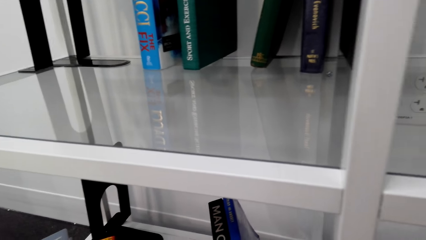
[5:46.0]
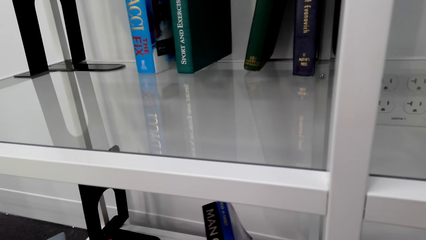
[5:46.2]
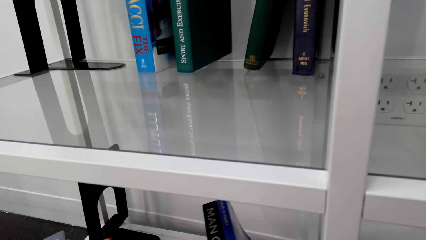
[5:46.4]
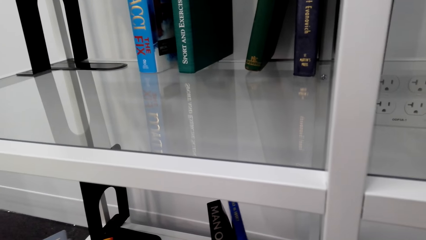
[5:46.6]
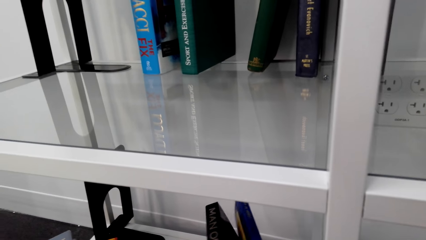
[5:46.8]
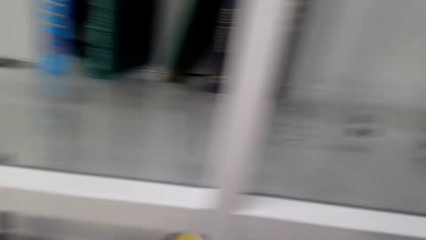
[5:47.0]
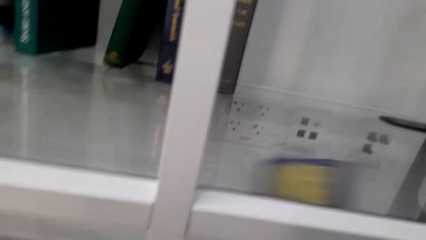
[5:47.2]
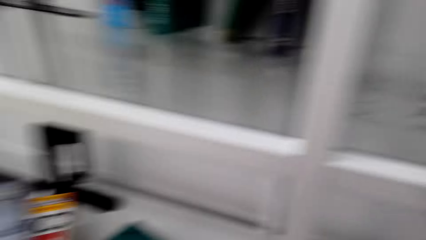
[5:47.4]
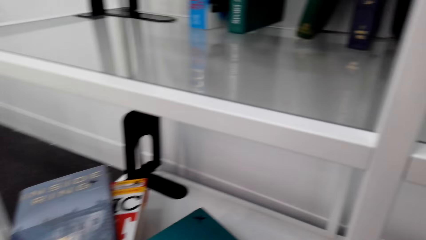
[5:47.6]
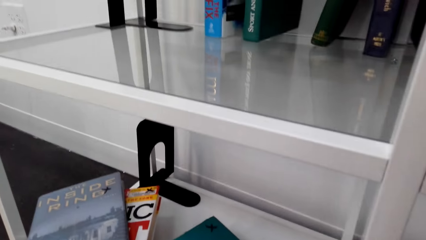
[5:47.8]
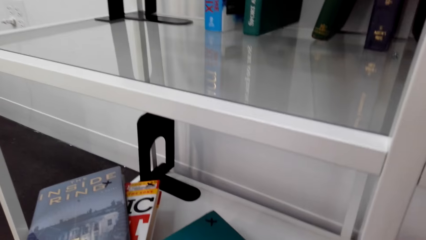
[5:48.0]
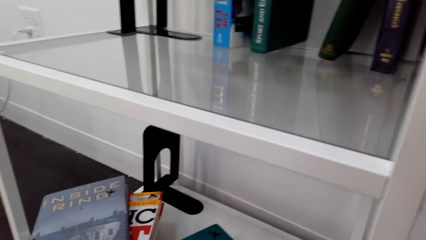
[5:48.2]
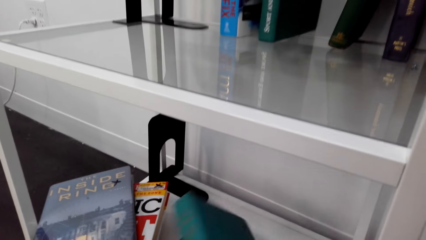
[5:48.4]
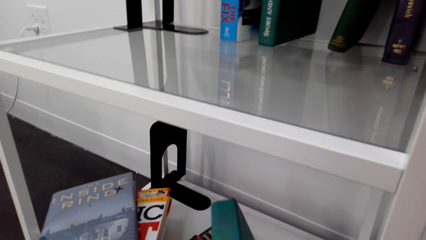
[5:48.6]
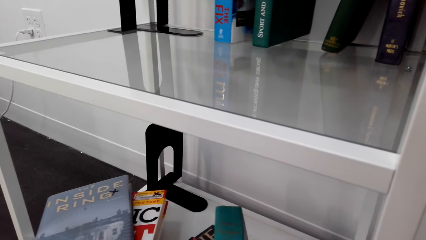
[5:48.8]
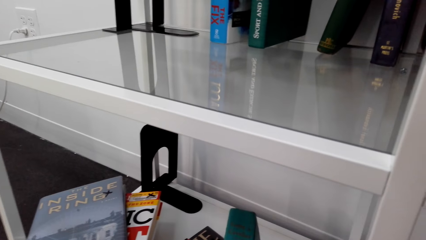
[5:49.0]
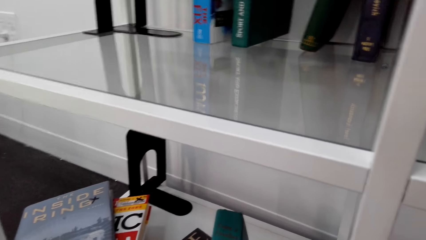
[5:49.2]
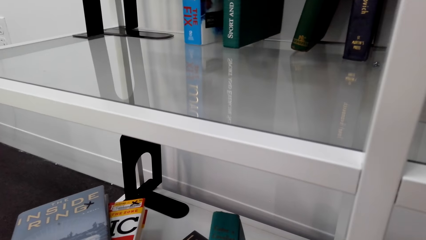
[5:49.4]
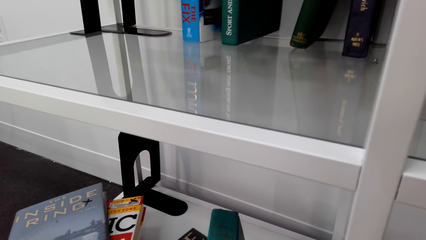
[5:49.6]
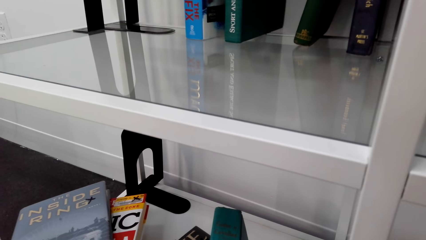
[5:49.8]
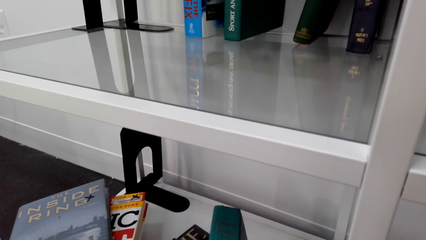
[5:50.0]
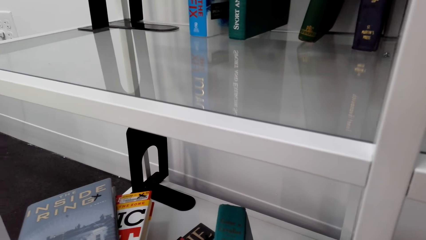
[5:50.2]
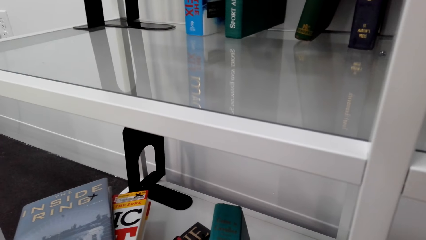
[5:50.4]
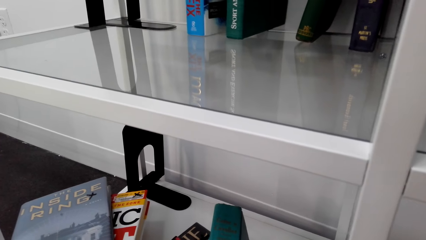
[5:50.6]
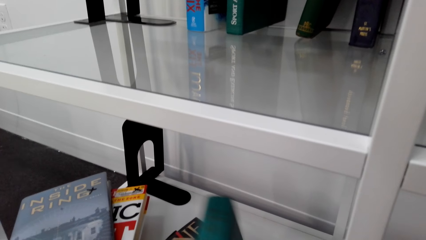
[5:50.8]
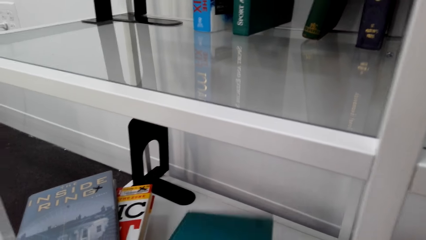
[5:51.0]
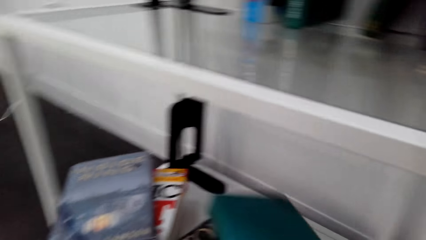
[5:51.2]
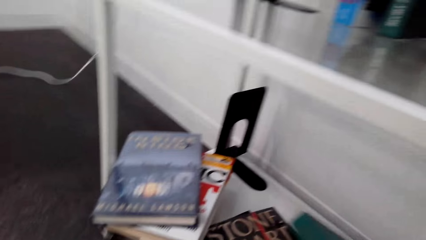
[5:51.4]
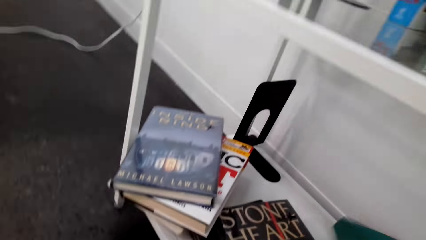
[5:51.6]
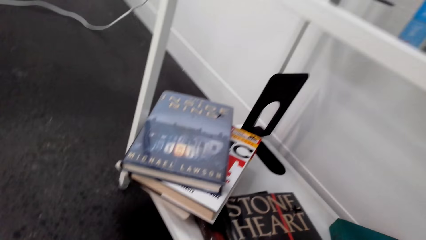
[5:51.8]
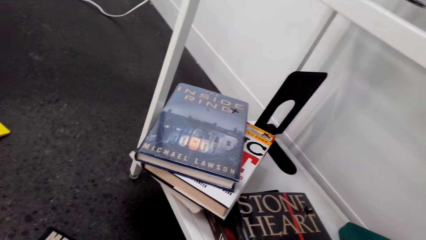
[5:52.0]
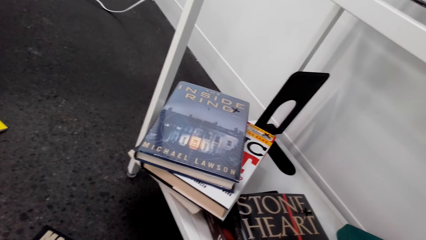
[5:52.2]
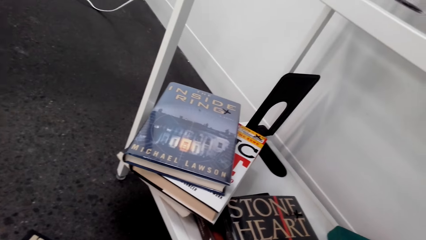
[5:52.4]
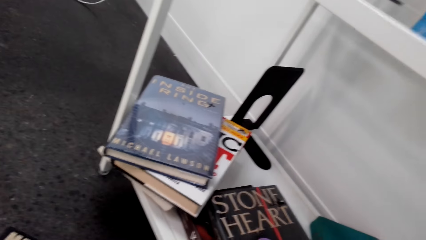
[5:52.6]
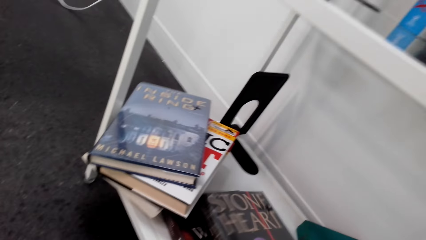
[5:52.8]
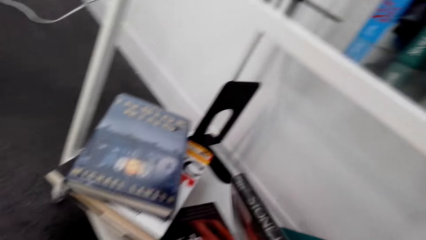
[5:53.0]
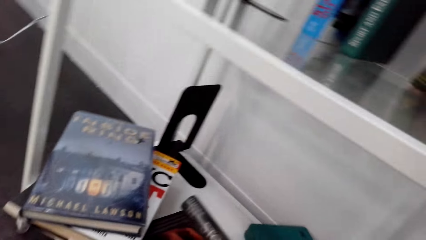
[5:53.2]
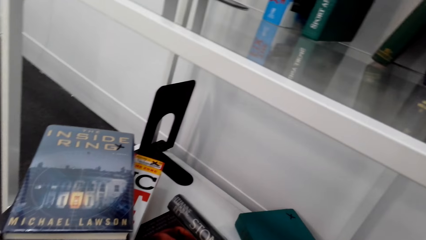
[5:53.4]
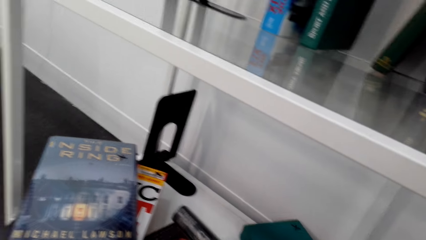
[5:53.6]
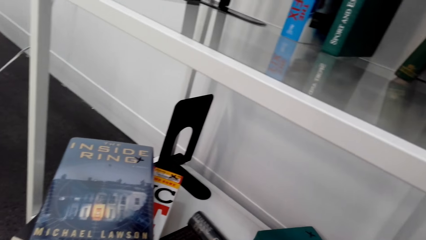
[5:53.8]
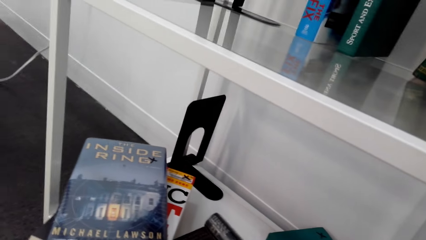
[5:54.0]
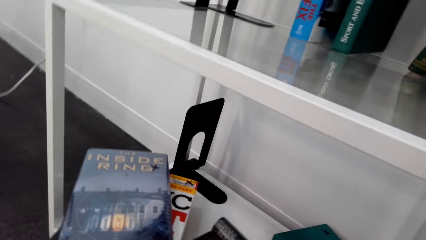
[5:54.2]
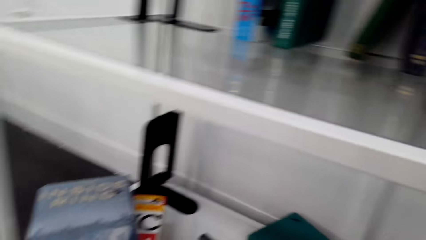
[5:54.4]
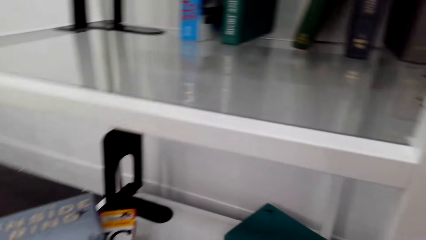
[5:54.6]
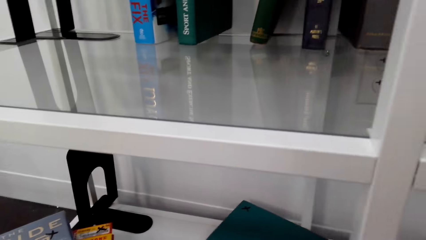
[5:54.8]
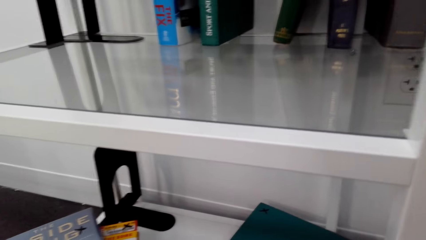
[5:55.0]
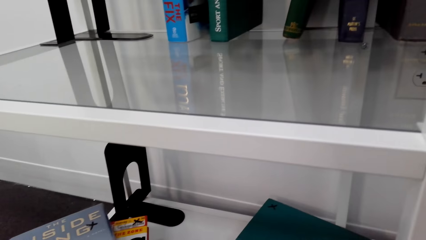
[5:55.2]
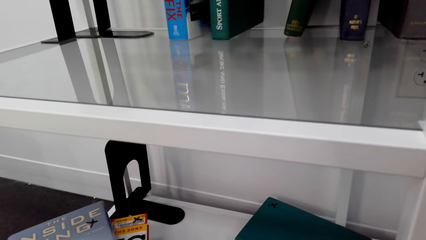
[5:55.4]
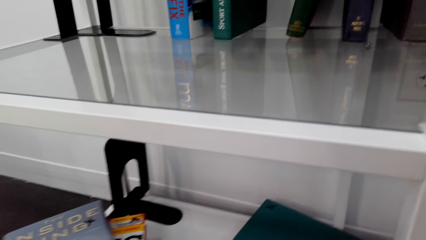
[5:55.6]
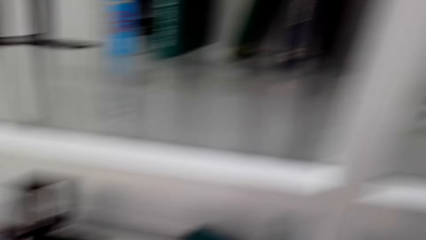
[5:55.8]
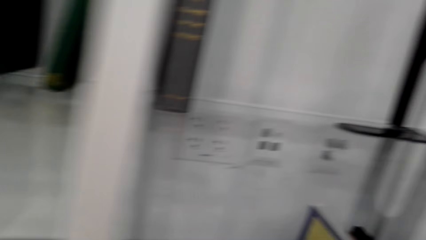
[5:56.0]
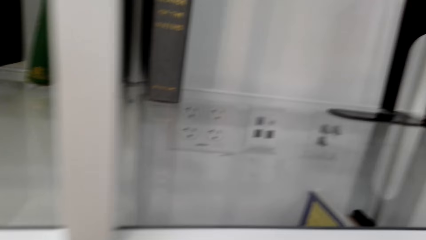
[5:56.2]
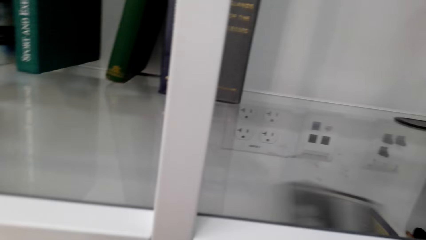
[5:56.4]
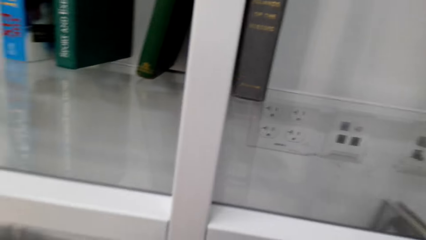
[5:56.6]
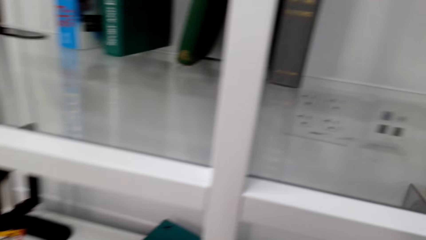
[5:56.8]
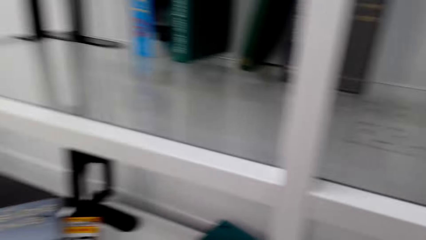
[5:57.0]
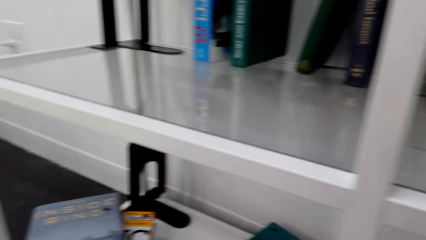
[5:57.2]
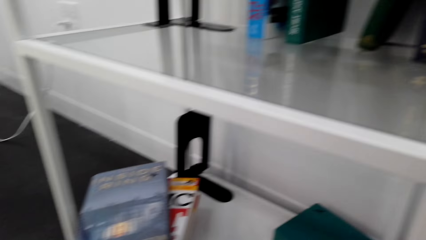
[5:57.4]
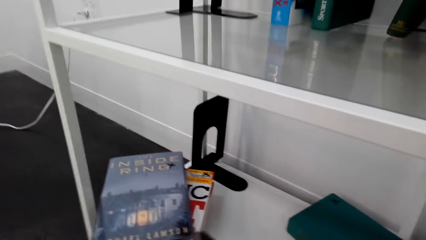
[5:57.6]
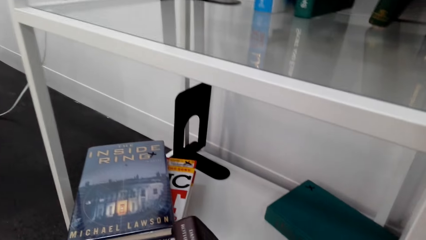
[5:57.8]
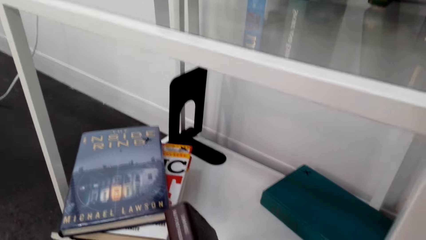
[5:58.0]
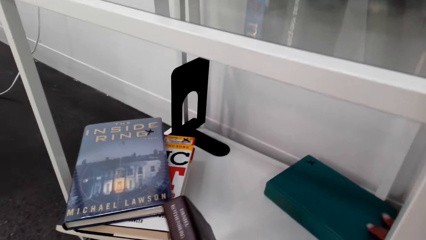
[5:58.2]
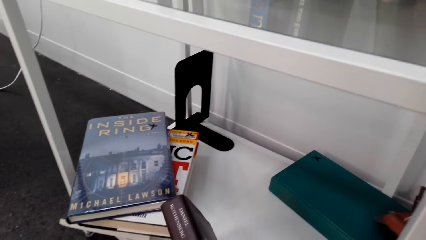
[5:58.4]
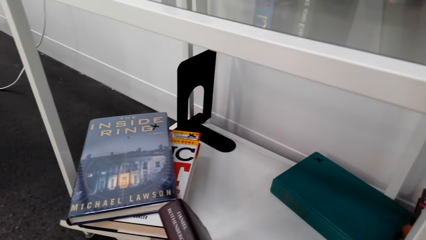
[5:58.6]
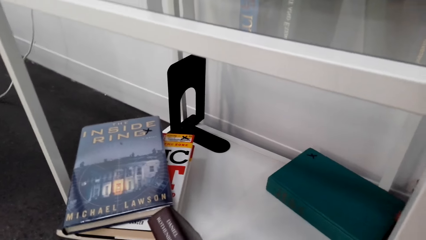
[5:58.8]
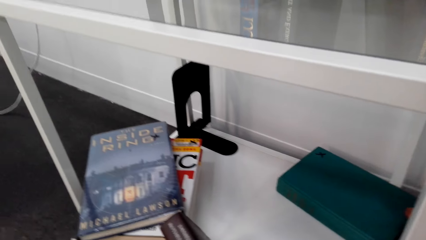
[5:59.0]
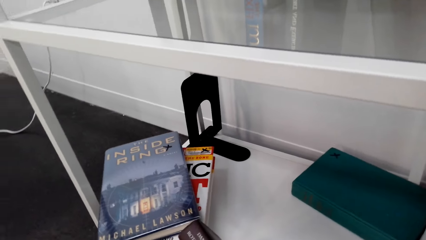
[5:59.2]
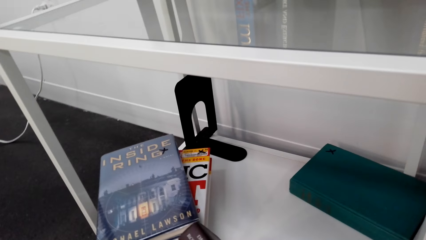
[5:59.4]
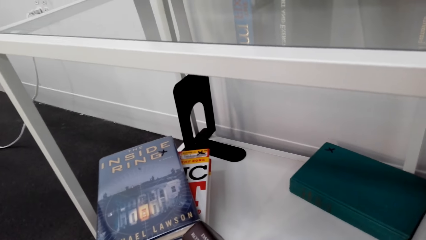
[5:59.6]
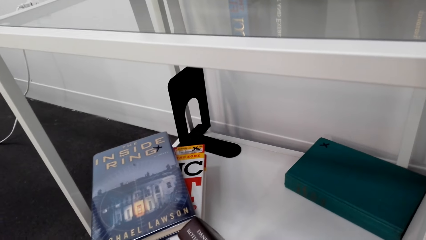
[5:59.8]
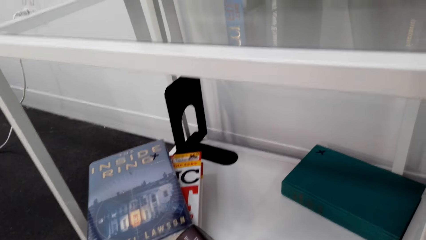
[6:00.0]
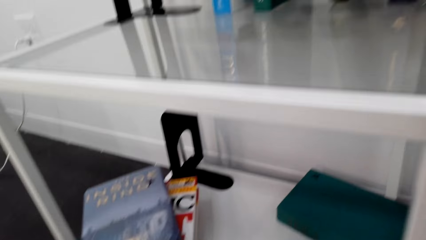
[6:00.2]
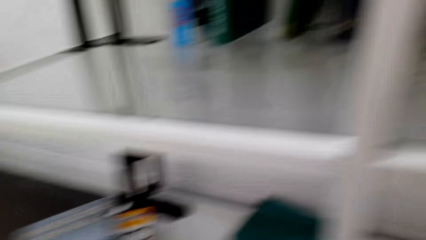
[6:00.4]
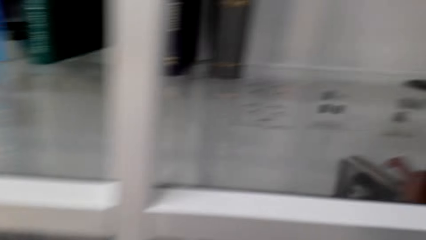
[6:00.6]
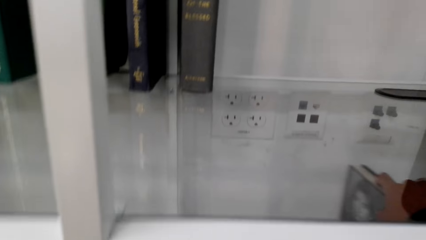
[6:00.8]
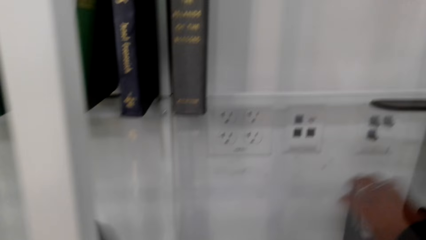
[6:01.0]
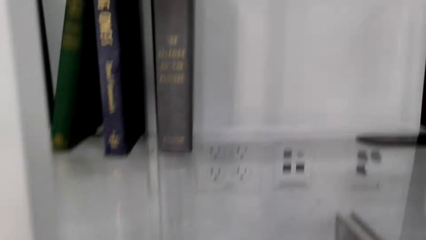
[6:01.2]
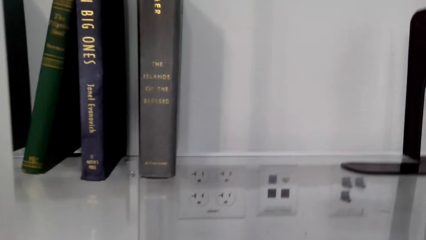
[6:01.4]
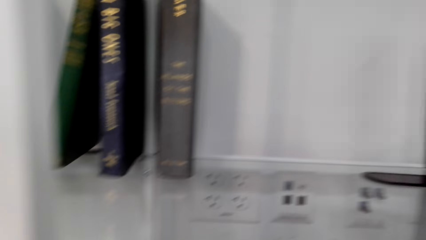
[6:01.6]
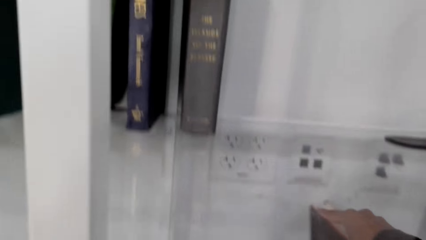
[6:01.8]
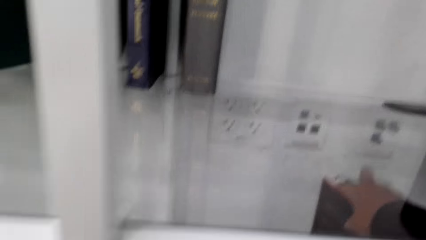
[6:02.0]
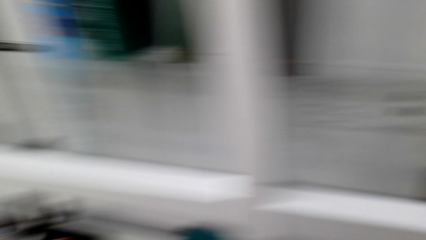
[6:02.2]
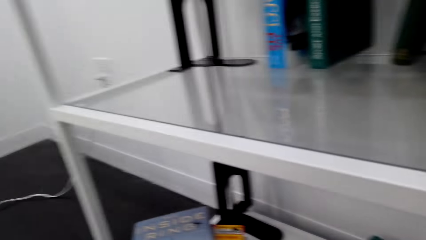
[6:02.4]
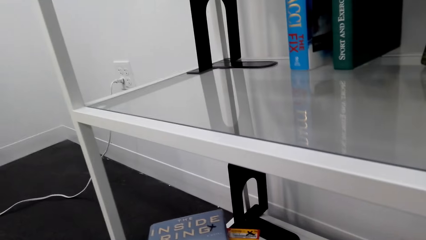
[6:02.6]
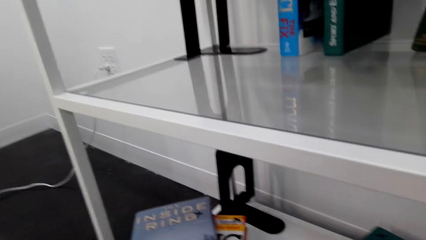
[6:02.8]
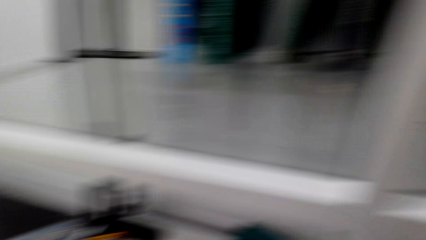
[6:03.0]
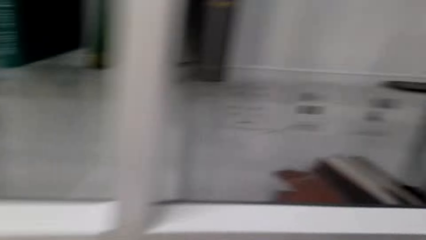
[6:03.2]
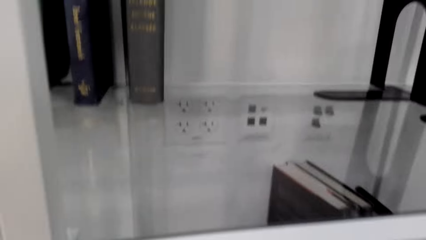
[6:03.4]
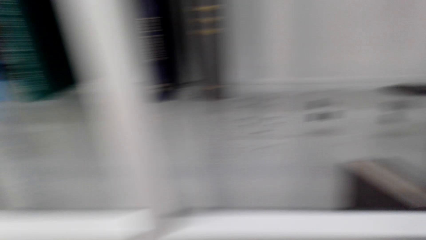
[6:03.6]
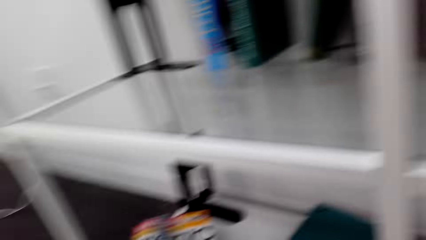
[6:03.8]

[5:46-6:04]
The camera wearer grabs a book. They drop books. They look around. They grab a book. They move the book. They hold the book. They look around. They move the book.
